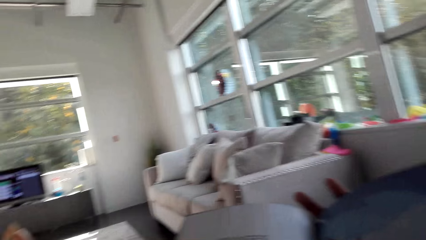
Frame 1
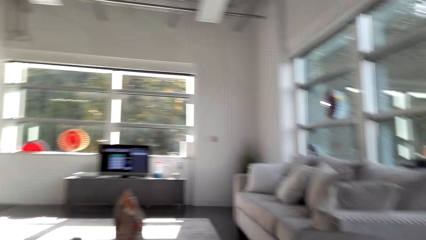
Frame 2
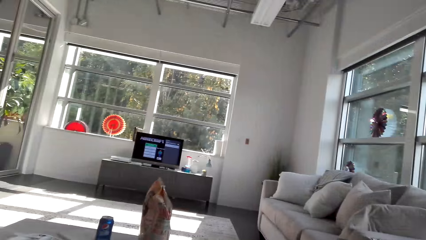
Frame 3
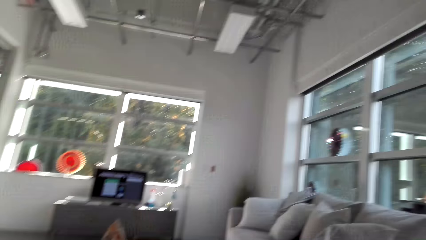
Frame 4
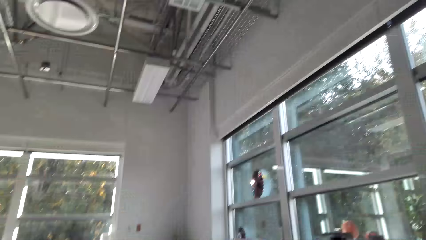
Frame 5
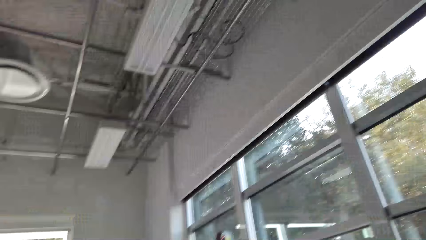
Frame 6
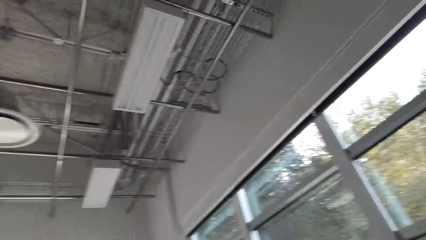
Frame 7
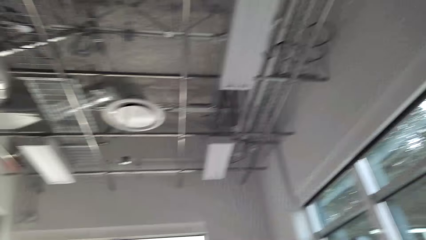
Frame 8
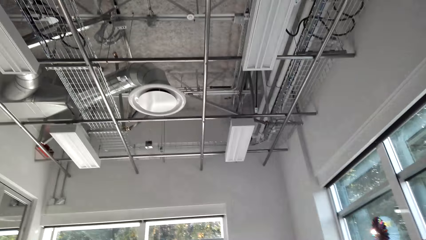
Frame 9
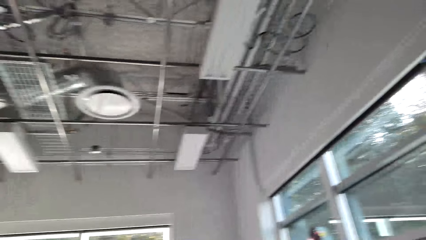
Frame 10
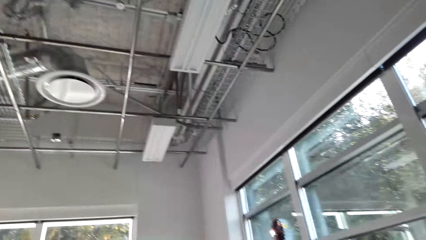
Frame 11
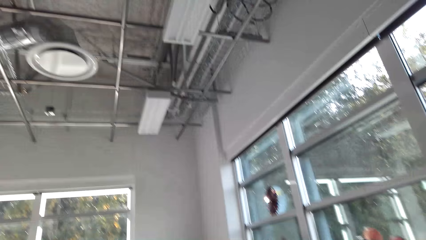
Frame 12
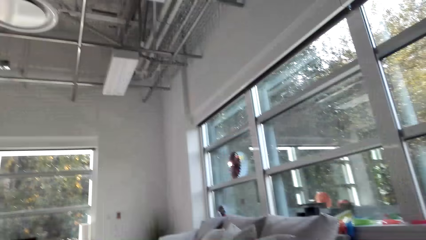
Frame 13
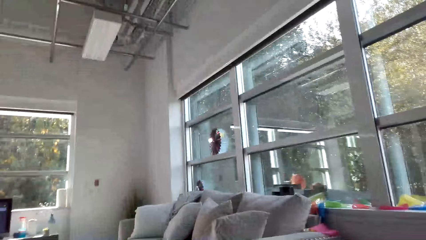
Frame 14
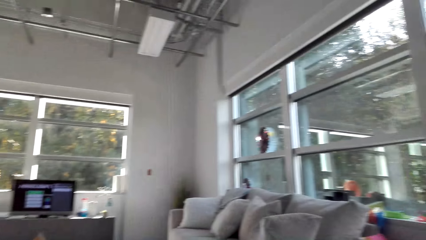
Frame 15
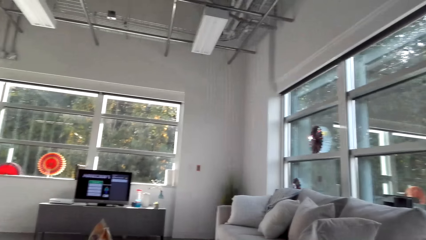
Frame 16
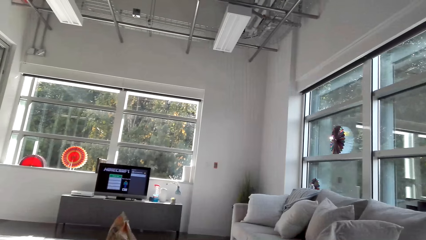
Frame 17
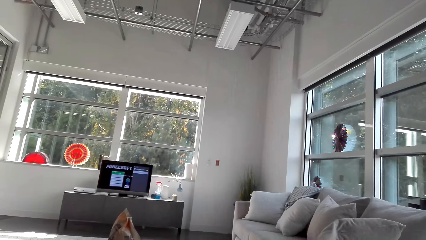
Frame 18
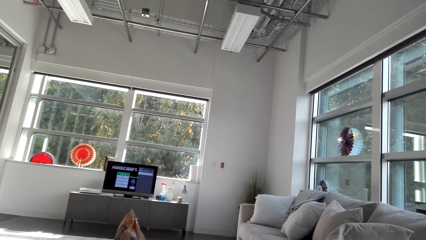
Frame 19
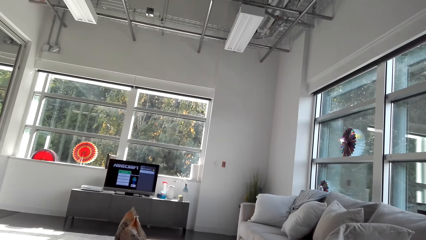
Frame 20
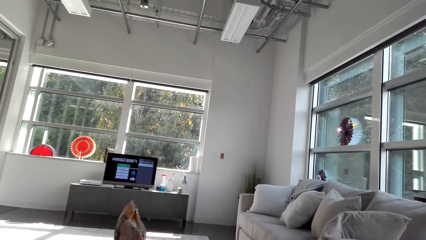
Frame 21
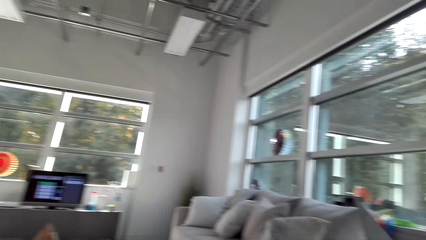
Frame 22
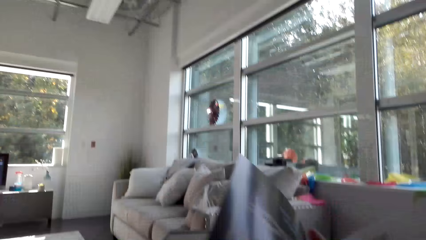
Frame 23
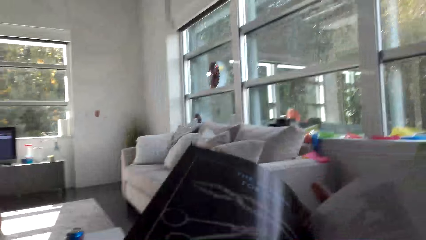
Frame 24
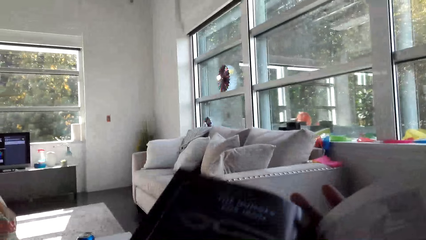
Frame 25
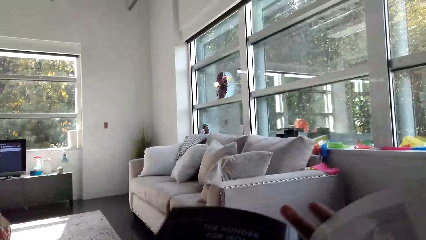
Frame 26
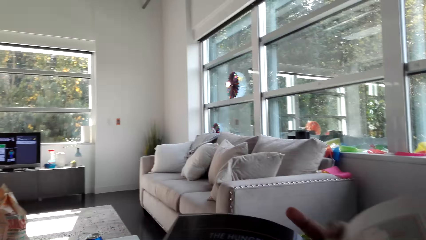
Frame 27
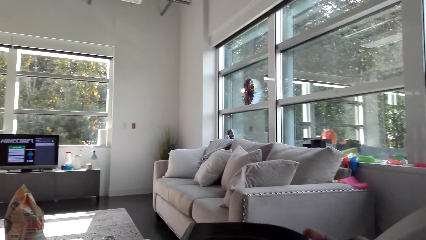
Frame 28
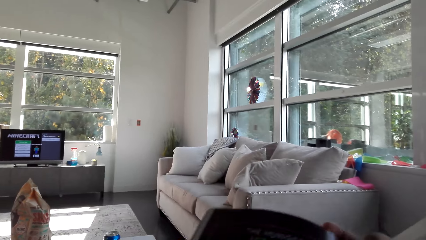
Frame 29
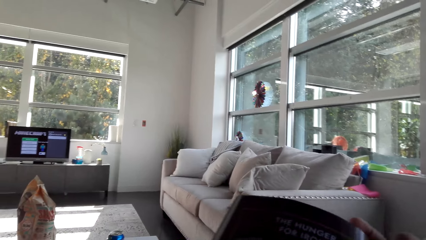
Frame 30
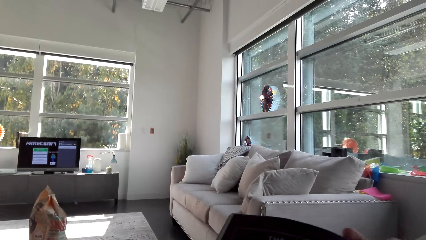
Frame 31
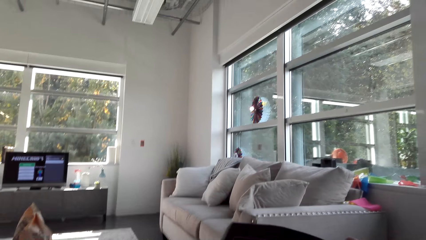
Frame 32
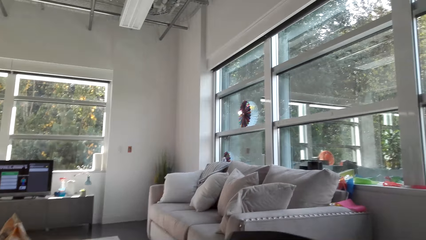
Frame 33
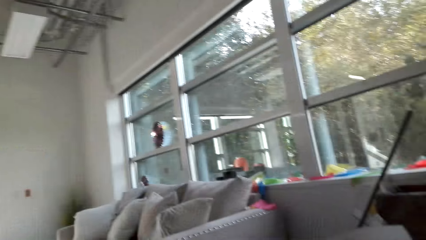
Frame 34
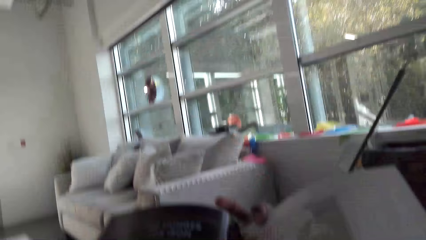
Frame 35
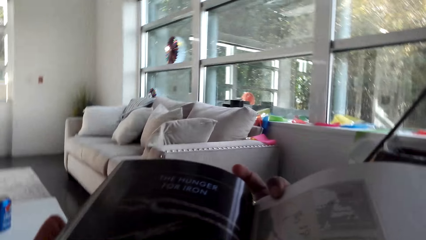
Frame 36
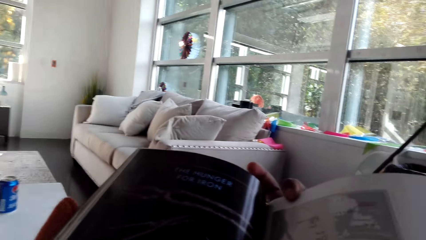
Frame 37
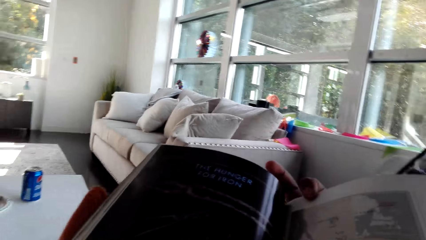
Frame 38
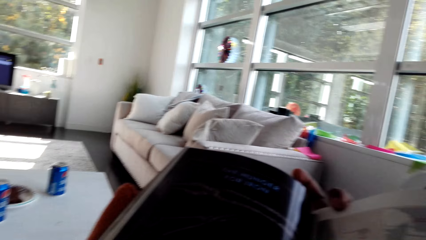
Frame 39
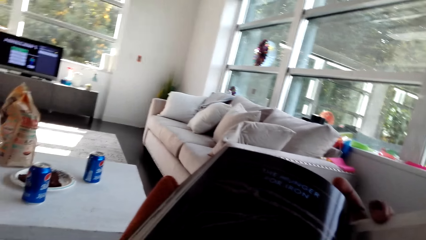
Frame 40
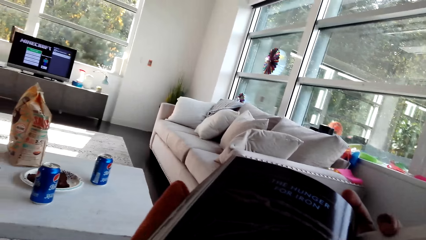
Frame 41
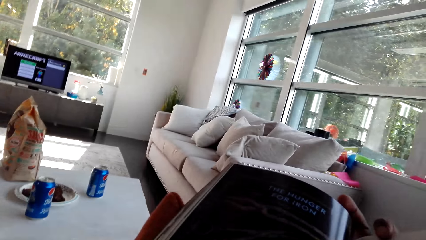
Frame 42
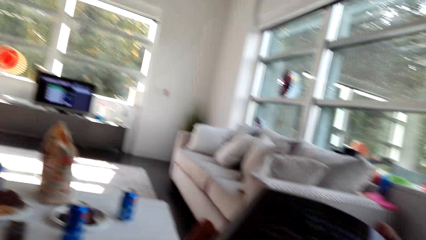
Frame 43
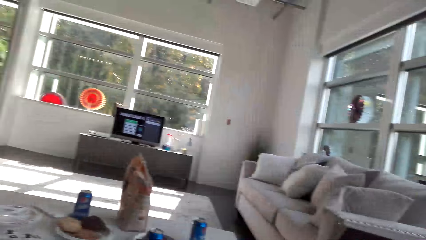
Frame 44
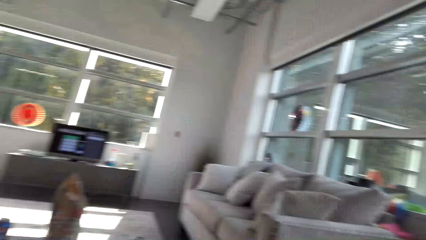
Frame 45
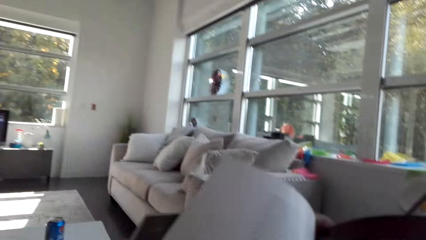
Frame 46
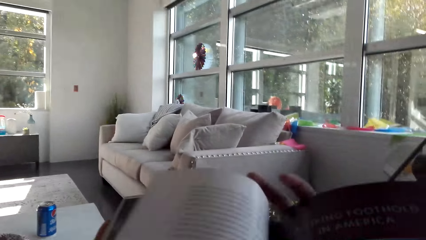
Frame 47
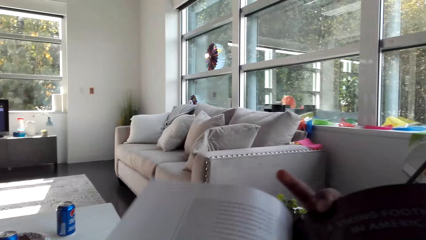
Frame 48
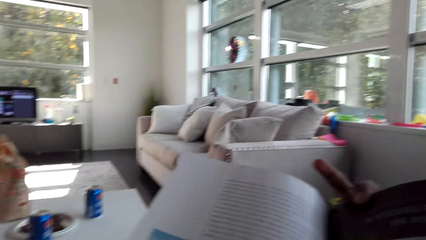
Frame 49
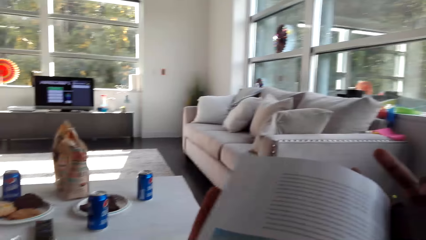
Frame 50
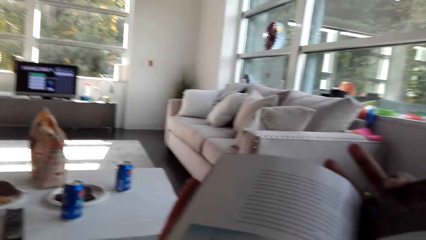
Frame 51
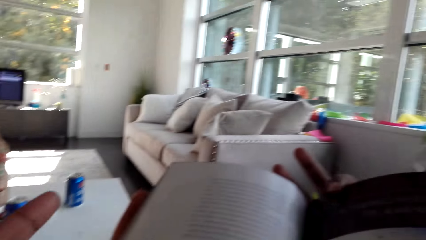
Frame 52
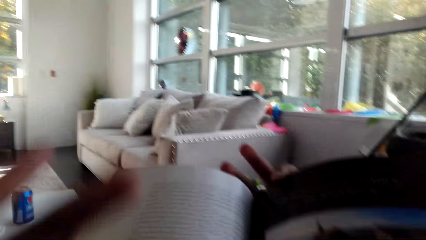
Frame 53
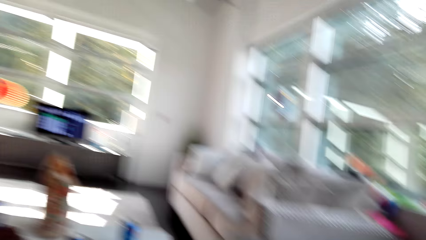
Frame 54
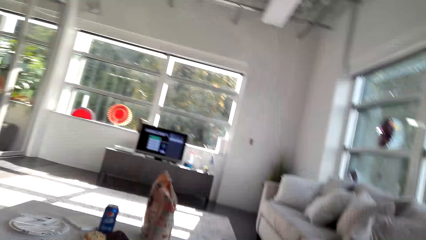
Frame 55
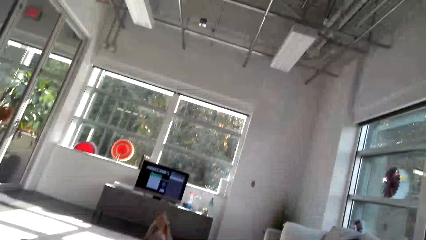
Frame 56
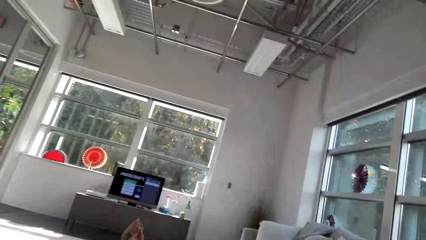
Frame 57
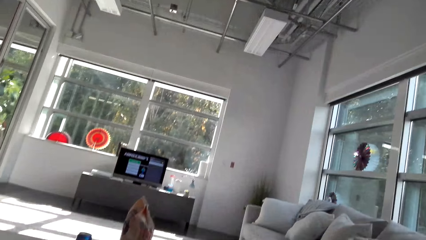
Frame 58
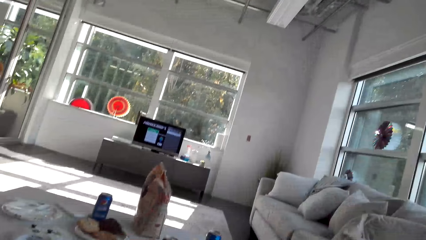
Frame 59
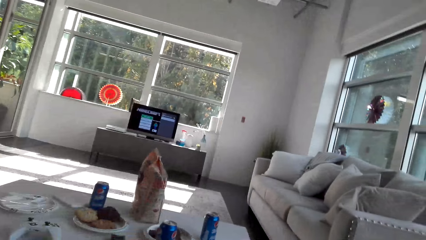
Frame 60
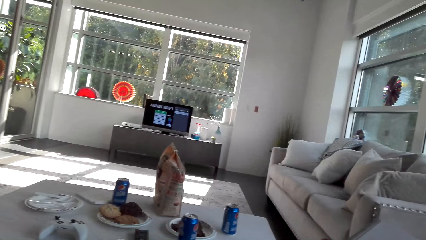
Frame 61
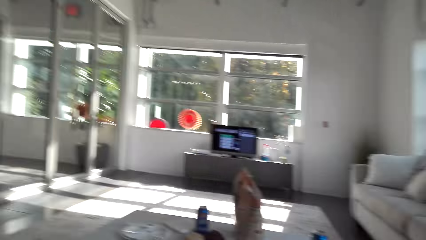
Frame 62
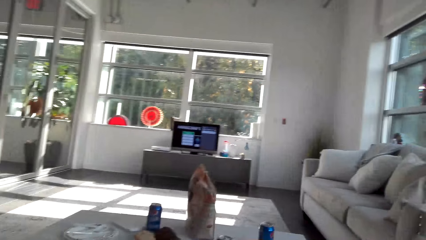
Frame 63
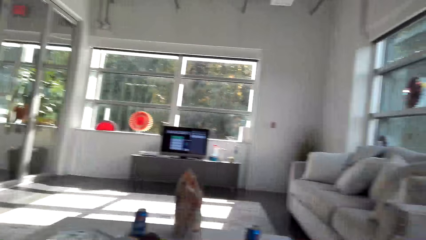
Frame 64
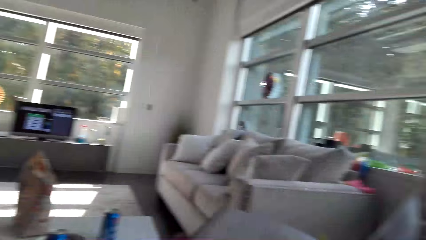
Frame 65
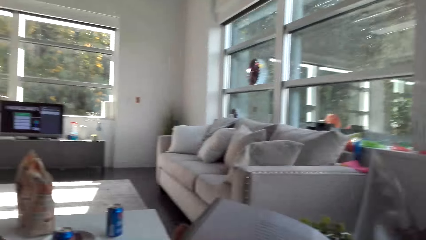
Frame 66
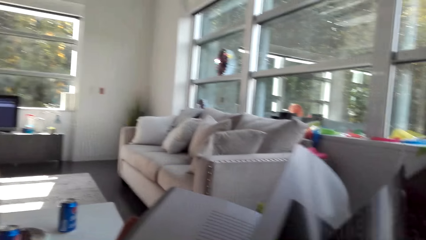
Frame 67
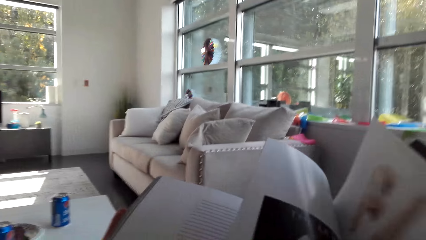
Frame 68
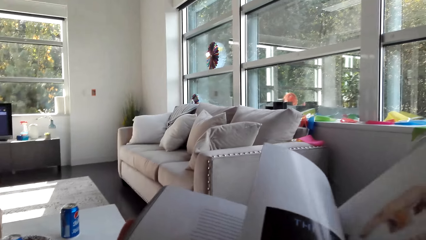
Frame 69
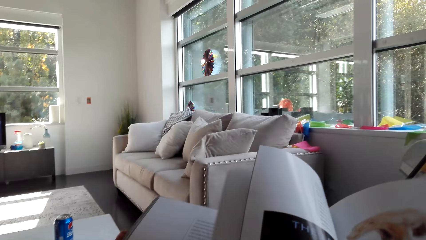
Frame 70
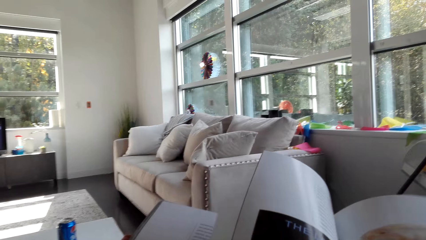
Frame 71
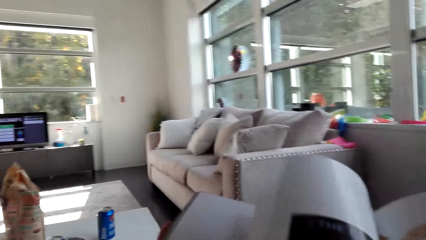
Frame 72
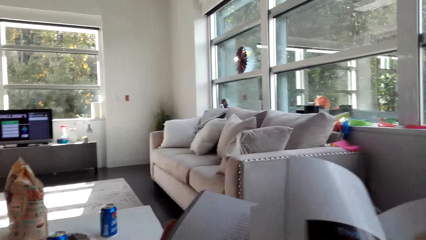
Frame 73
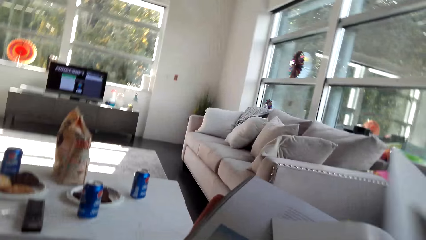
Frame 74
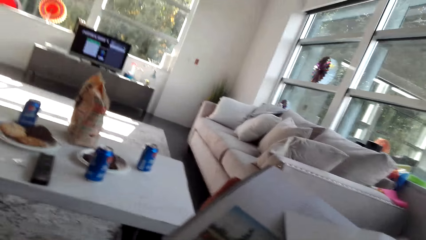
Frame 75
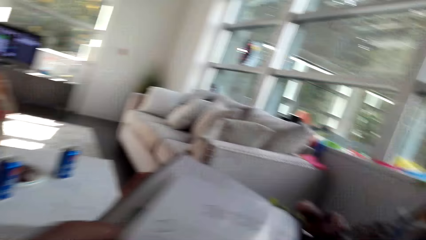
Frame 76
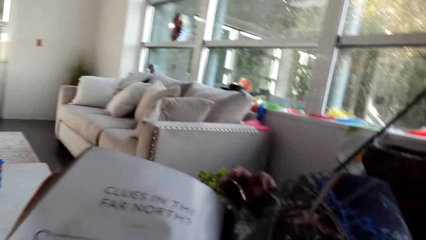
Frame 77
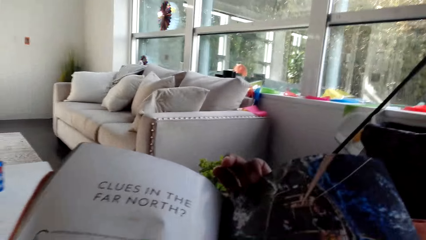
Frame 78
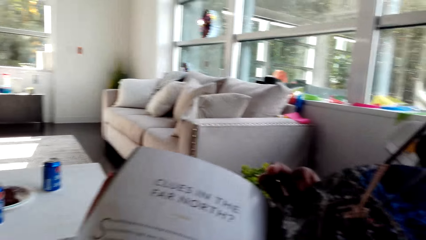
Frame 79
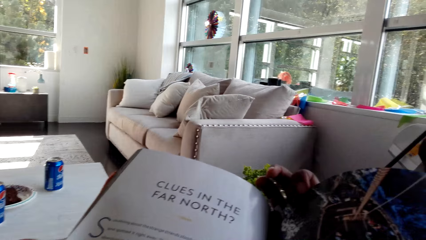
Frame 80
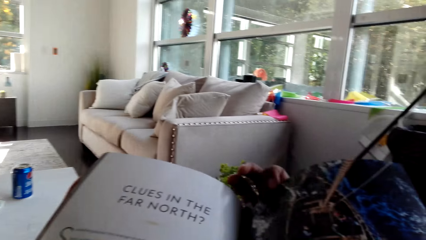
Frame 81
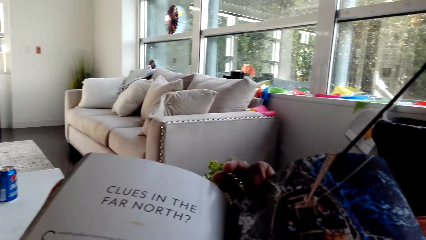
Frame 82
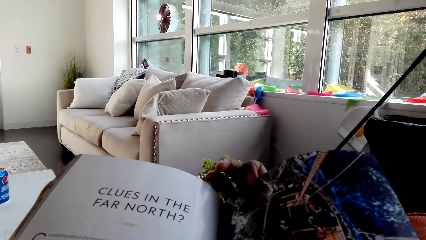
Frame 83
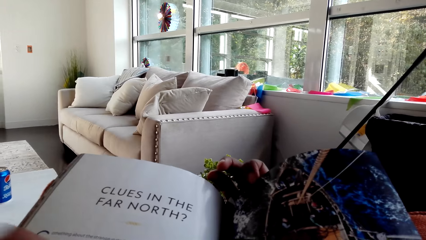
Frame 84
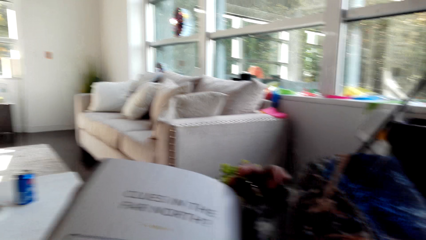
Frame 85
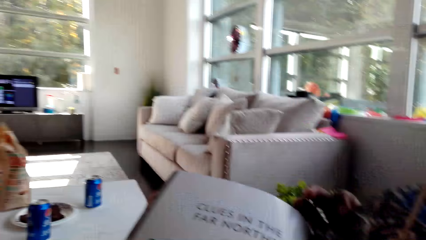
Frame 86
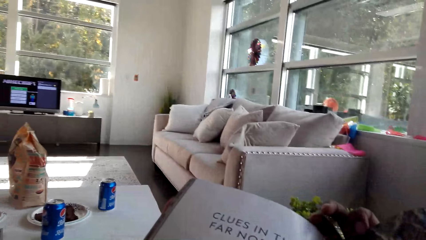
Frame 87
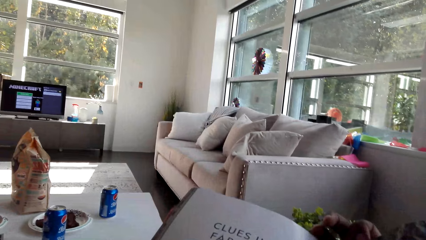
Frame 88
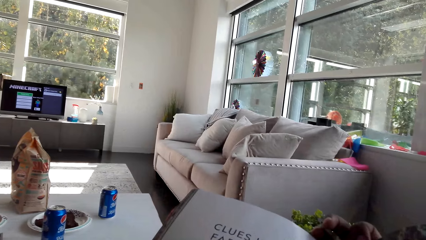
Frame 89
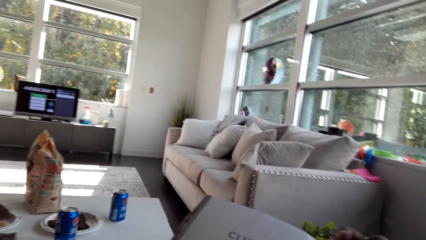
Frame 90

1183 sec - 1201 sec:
The camera wearer turns the pages of the magazine. They read the magazine. They look around the house. They look at the roof. They look around the house. They read the magazine. They look around the house. They read the magazine. They lift the left hand. They look around the house. They turn the pages of the magazine. They read the magazine.
